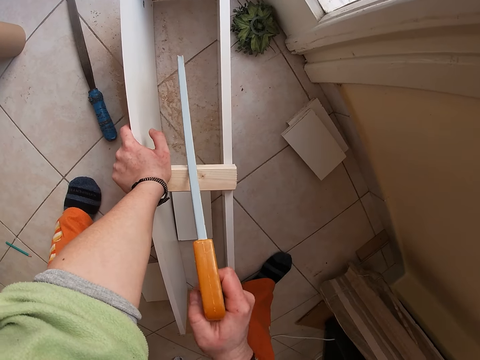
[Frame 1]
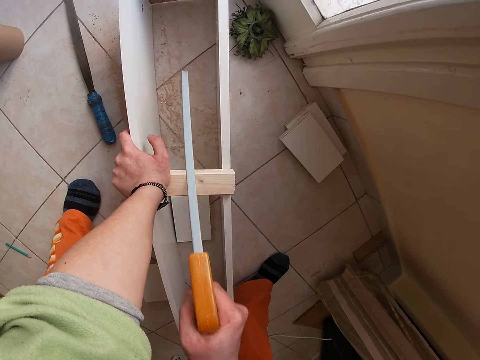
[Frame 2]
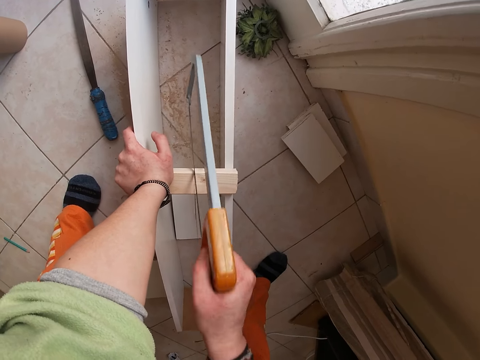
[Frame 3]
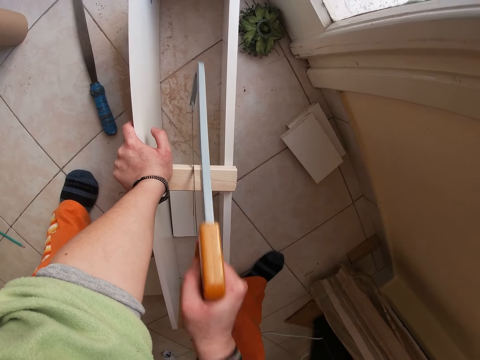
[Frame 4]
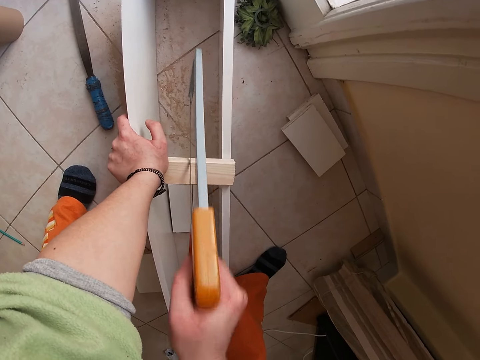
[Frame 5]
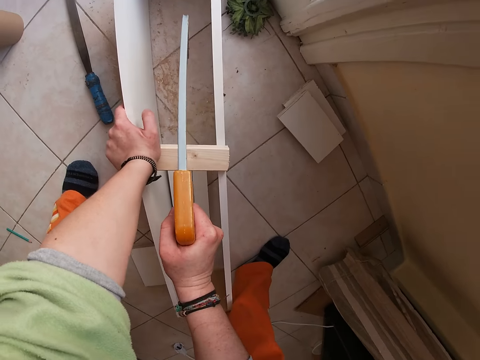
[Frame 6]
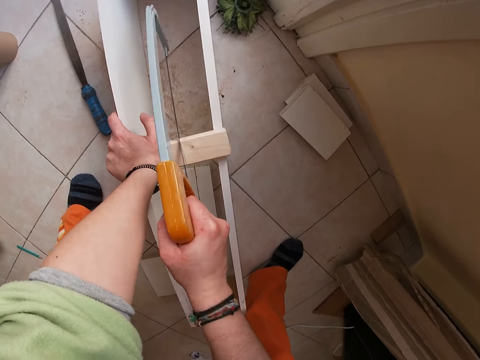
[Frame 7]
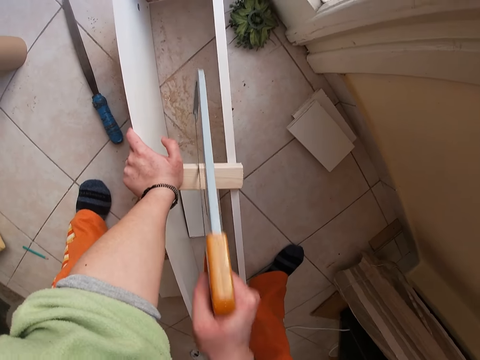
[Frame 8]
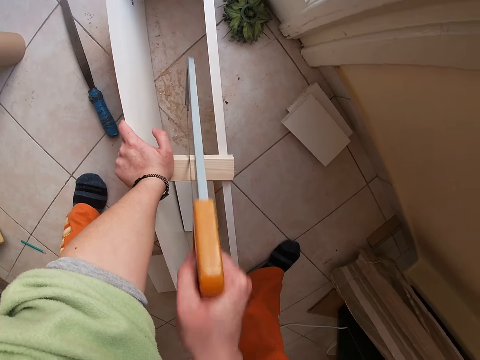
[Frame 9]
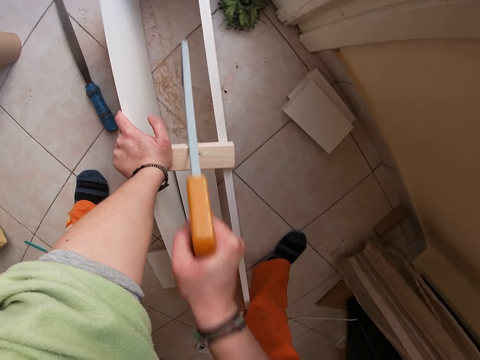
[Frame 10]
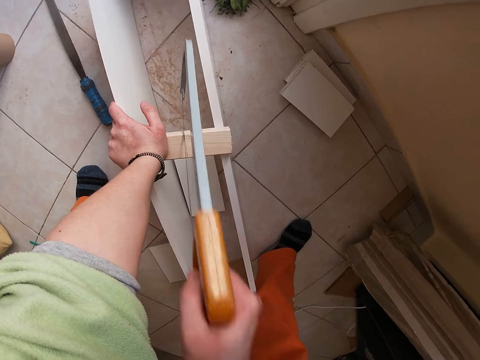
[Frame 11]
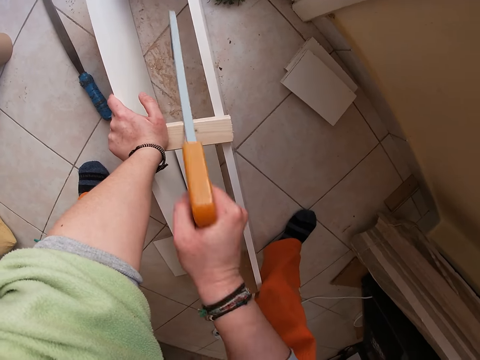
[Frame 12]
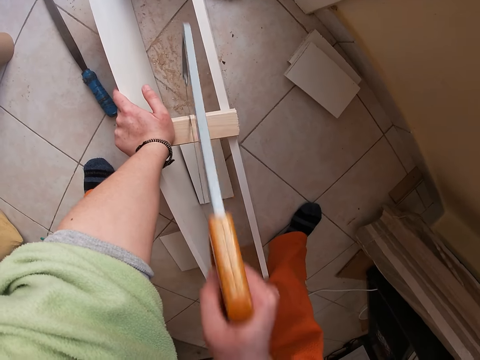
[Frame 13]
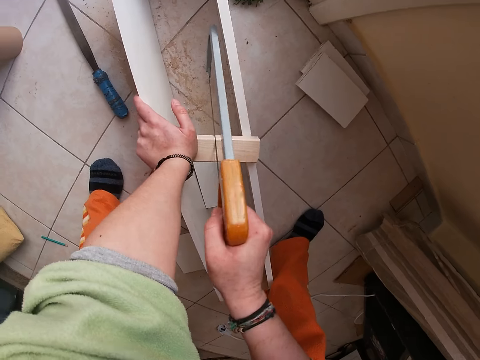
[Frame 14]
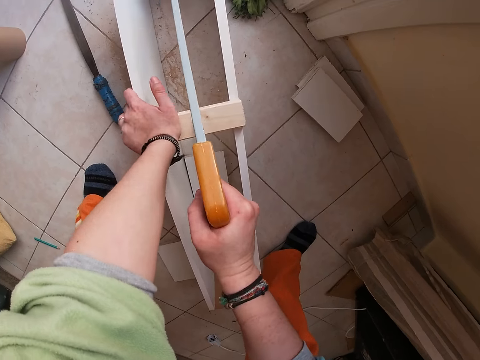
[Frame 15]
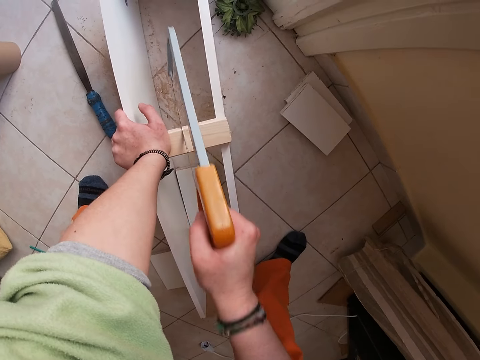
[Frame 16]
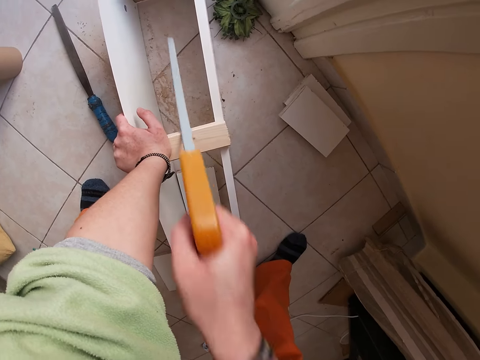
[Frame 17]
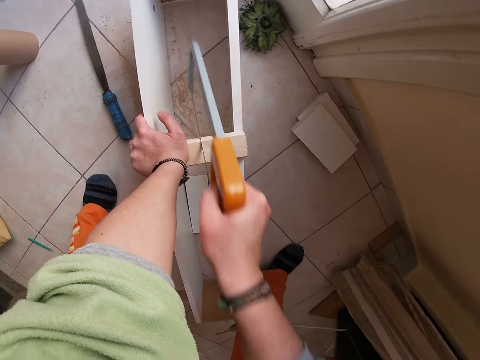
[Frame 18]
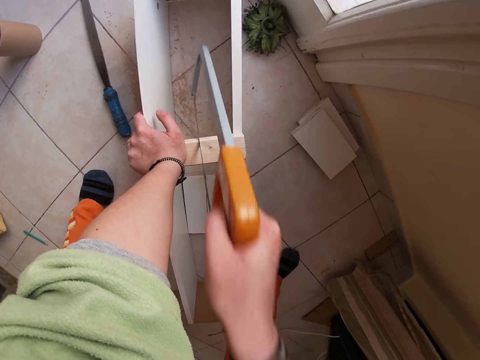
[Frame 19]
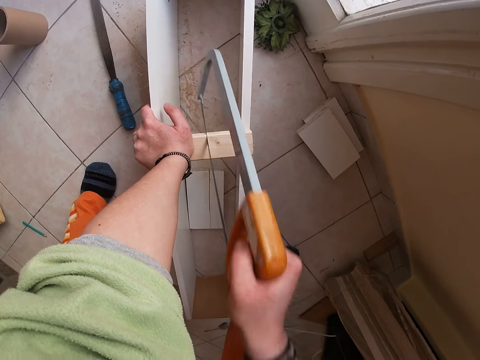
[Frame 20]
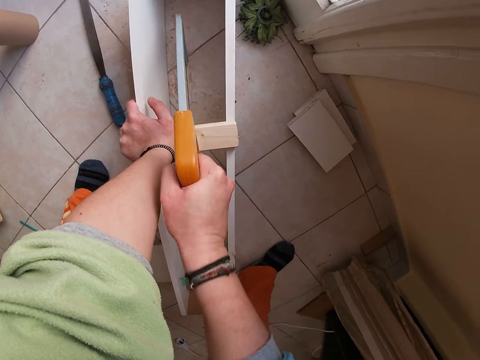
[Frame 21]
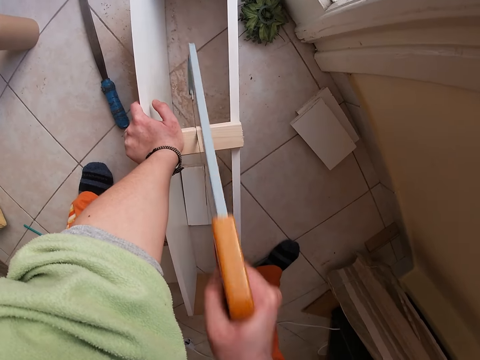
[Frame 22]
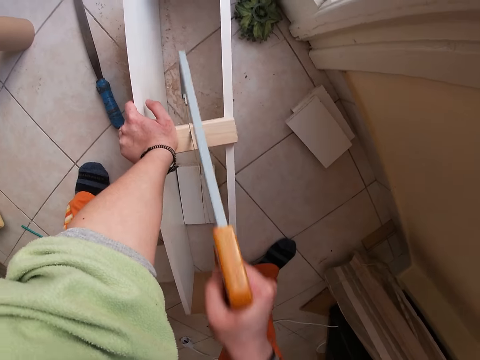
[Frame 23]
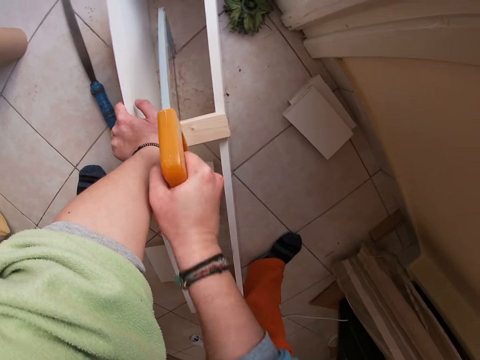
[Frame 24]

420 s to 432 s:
The camera wearer cuts wood with a saw tool.

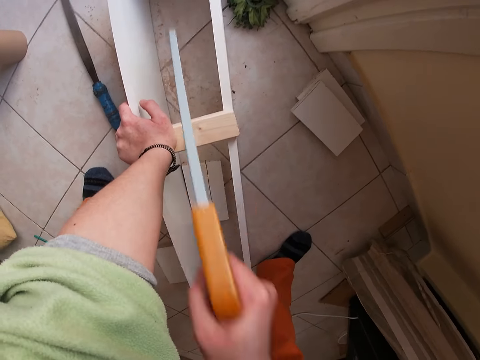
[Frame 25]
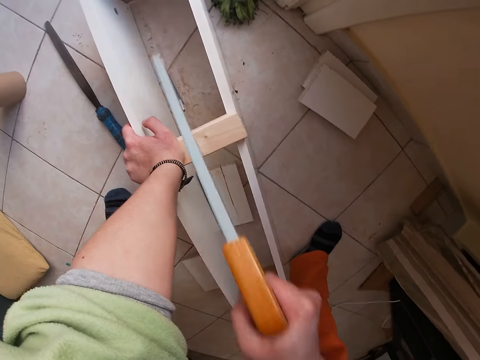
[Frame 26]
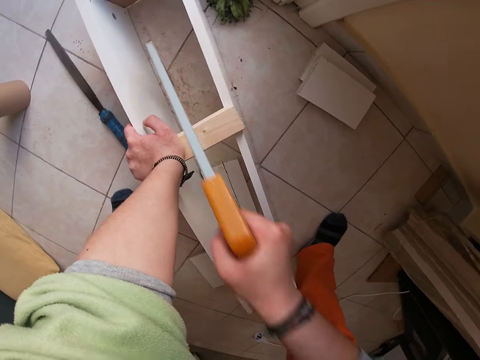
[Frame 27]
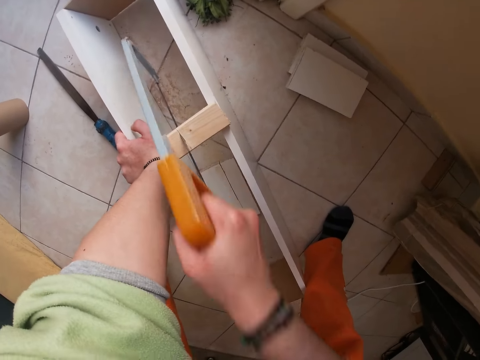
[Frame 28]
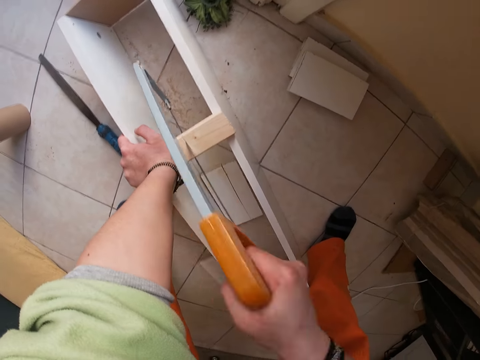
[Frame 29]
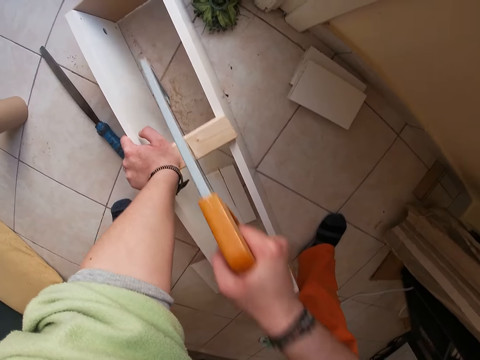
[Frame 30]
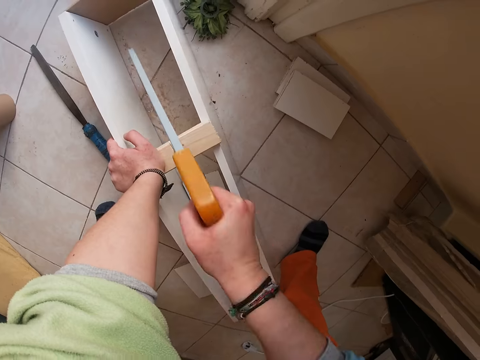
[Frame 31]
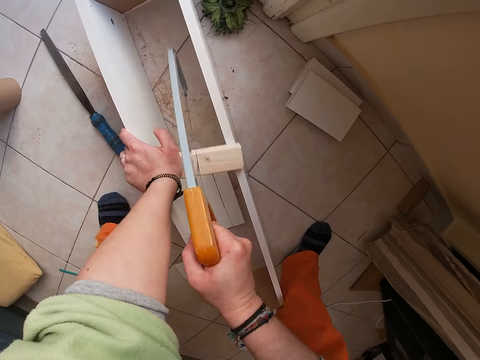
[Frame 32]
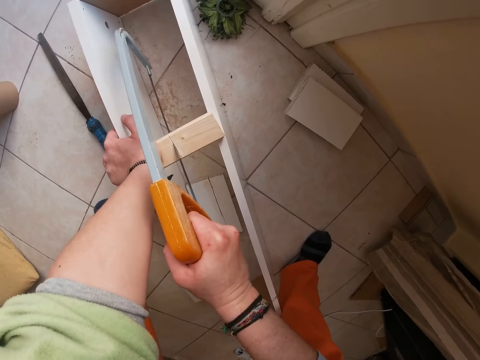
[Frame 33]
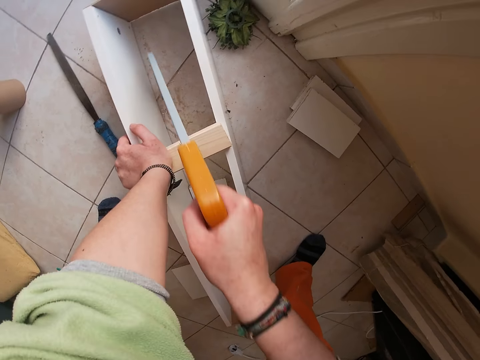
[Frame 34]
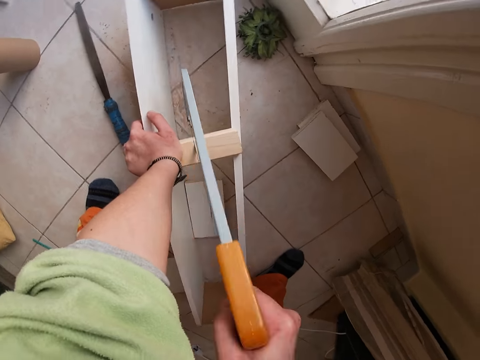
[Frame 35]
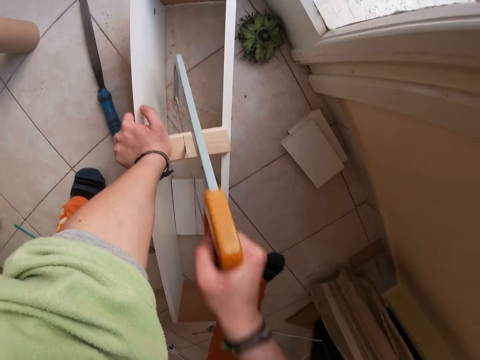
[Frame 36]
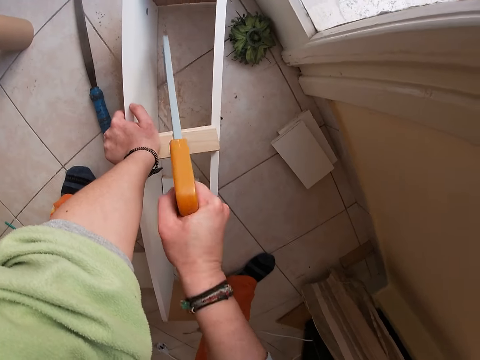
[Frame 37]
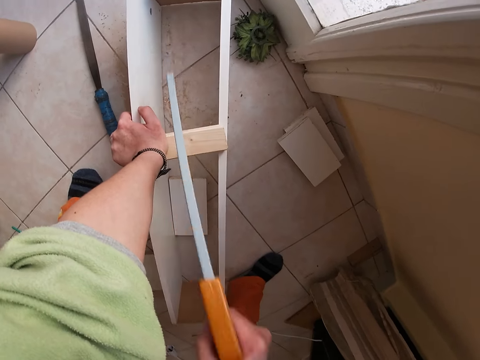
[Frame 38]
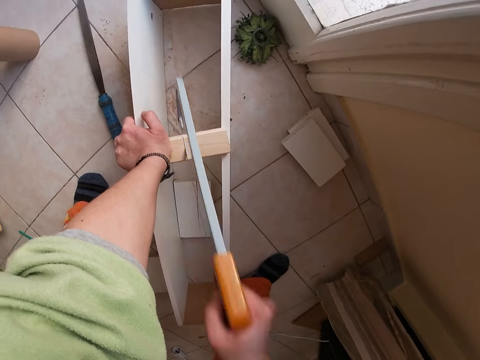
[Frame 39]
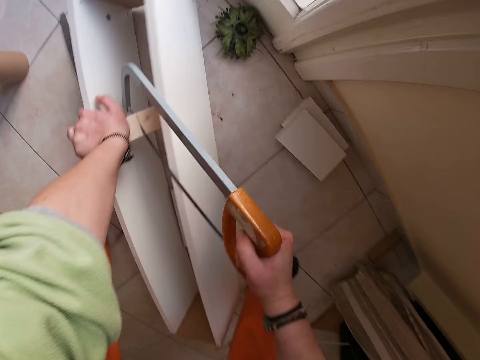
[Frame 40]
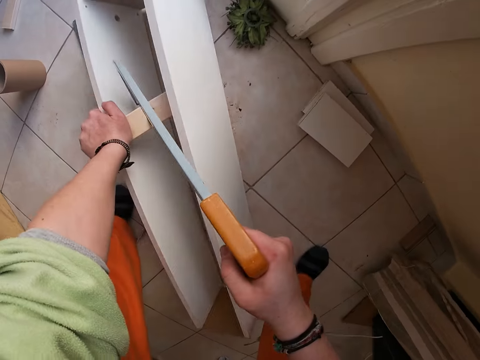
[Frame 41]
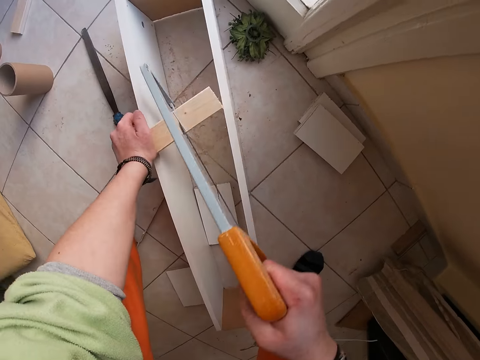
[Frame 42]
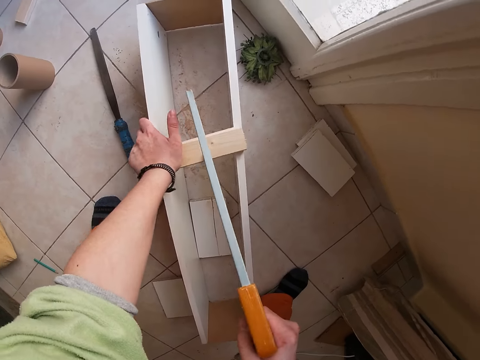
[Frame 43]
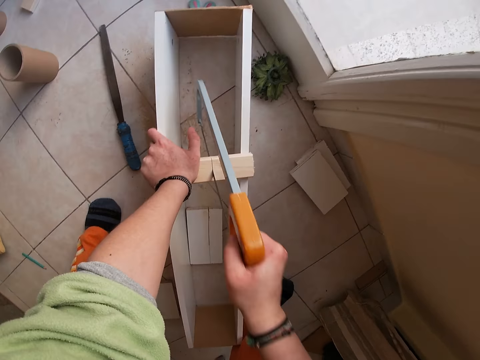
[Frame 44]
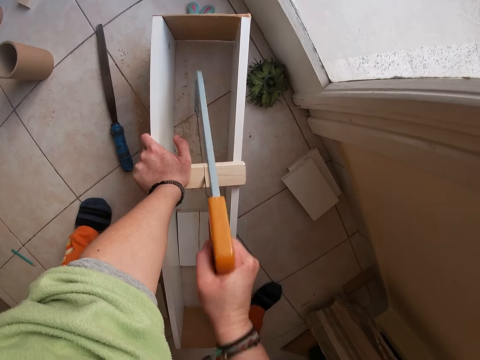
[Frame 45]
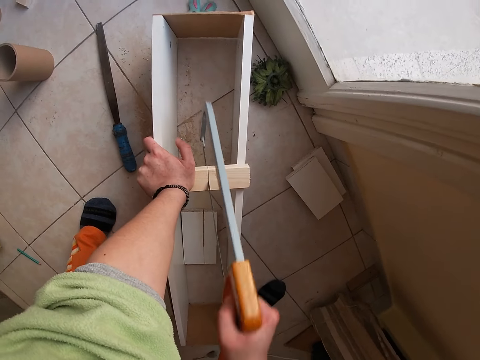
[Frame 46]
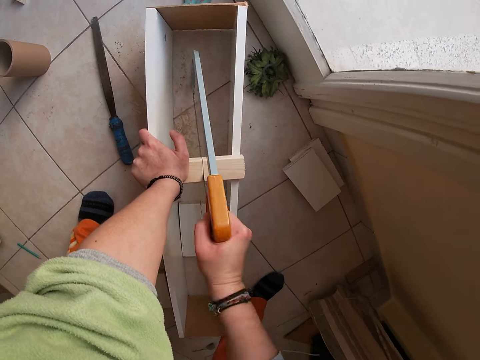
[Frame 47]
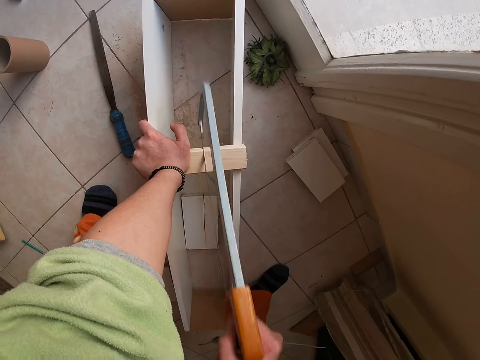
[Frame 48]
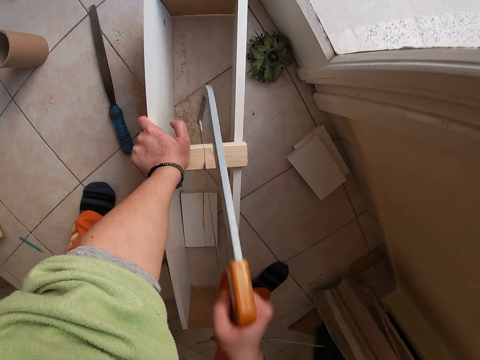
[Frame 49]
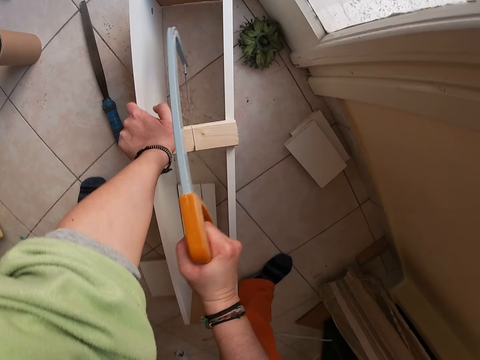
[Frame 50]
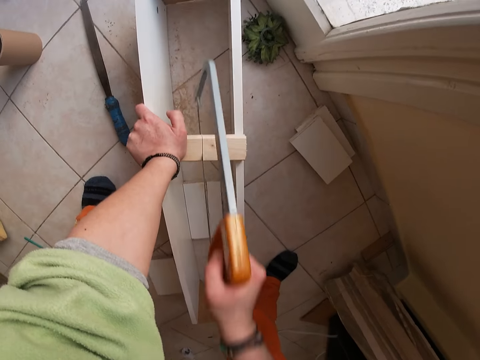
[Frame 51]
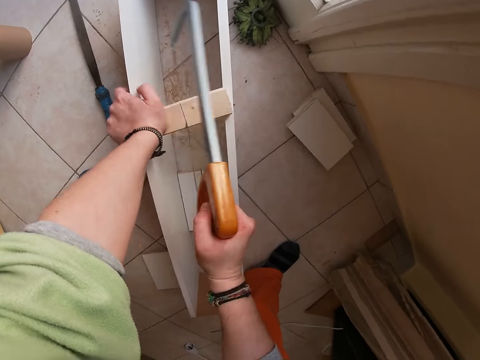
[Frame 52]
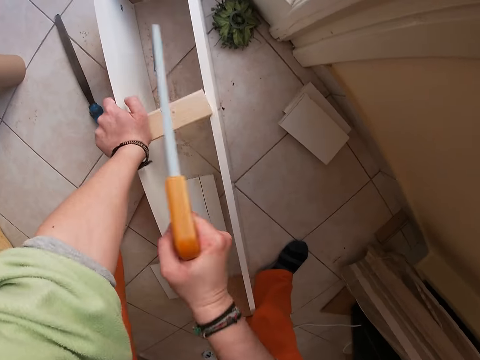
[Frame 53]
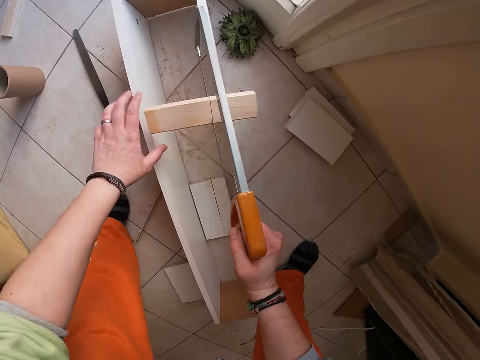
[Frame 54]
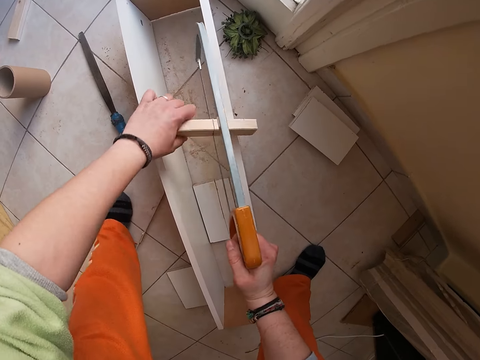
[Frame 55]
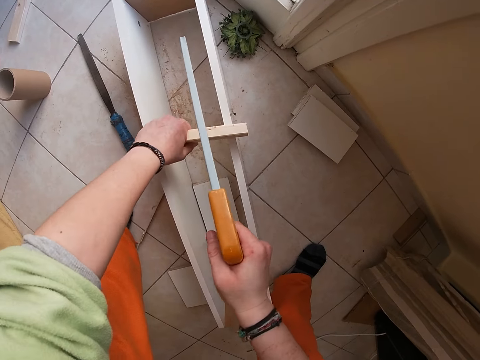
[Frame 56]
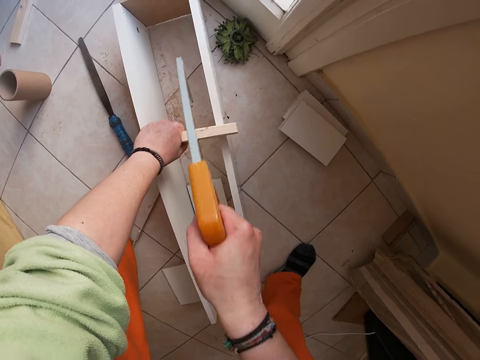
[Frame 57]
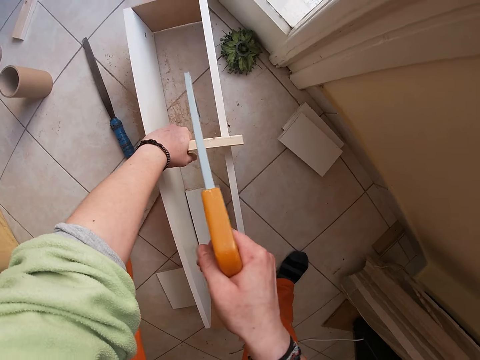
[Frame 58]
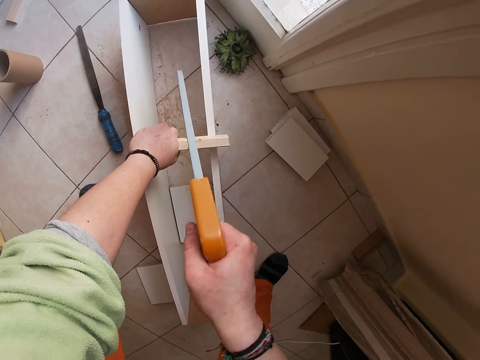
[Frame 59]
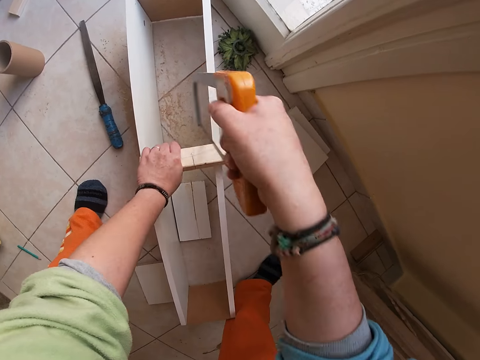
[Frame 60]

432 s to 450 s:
The camera wearer cuts wood with a saw tool. She turns the wood on the plank with her left hand. She cuts the wood with the saw tool.
